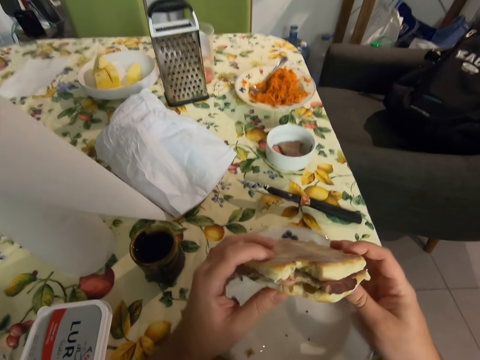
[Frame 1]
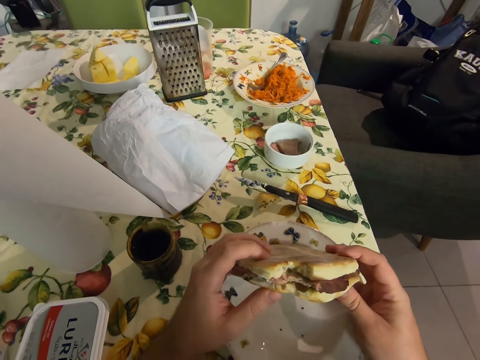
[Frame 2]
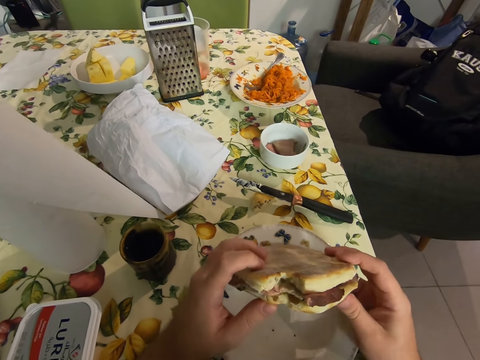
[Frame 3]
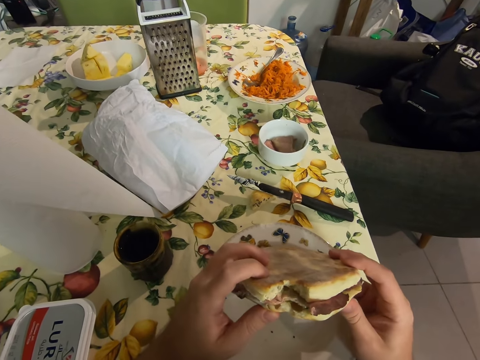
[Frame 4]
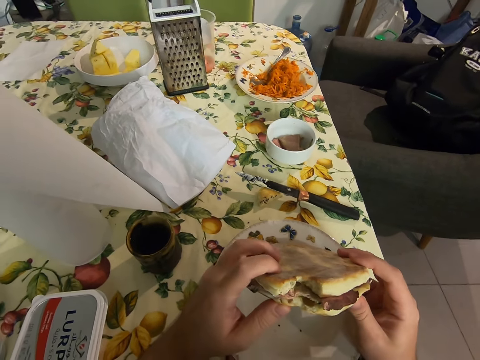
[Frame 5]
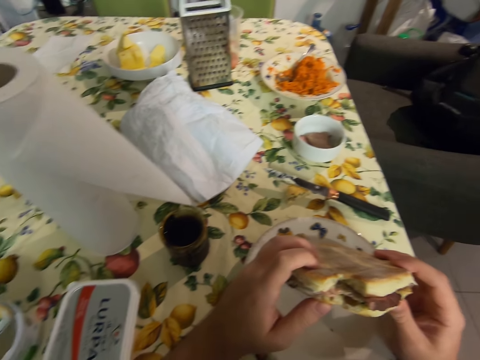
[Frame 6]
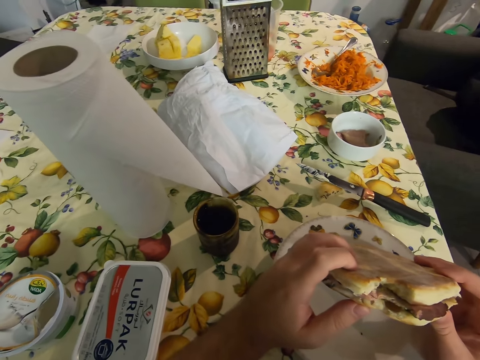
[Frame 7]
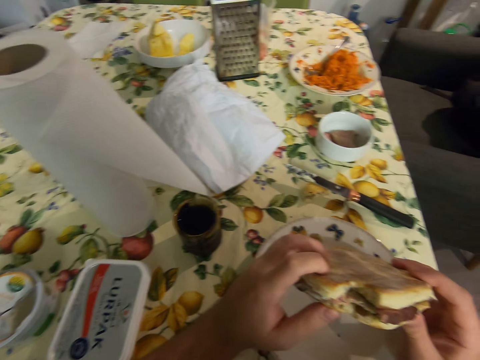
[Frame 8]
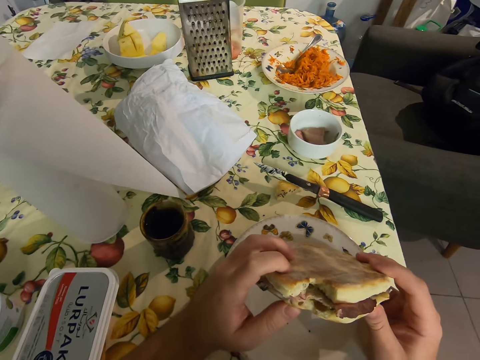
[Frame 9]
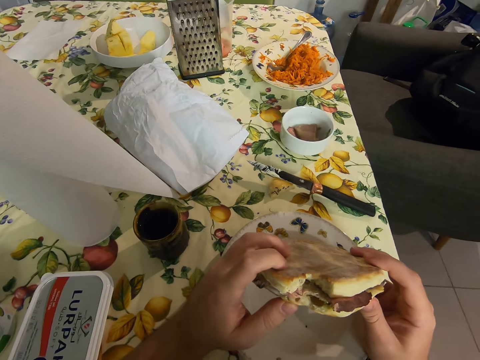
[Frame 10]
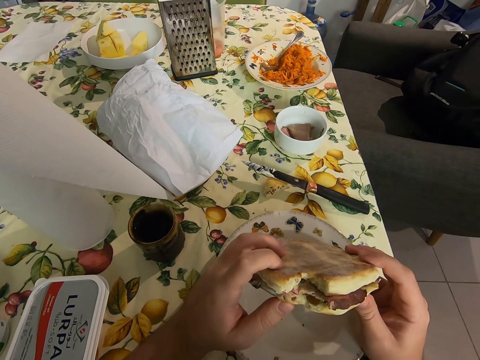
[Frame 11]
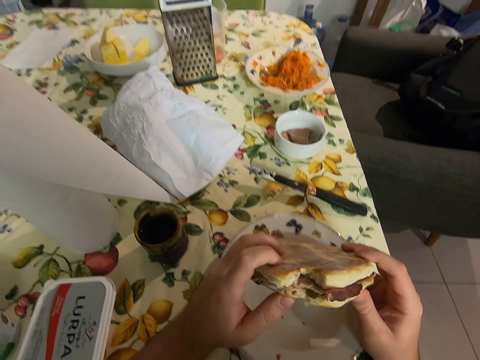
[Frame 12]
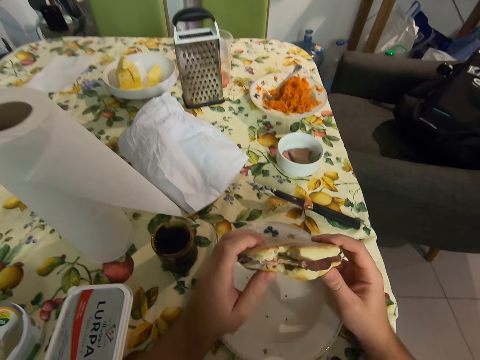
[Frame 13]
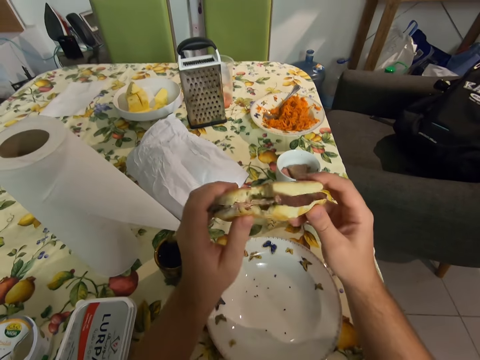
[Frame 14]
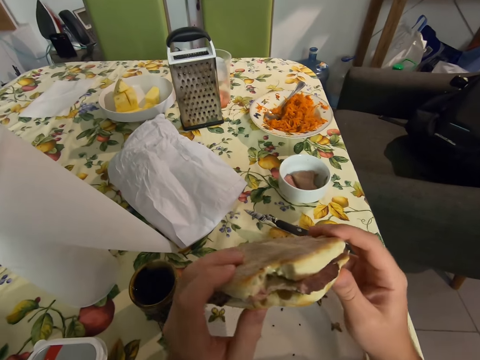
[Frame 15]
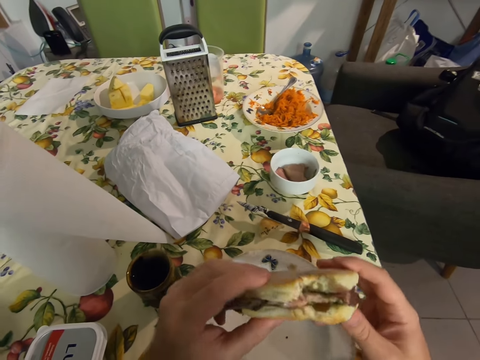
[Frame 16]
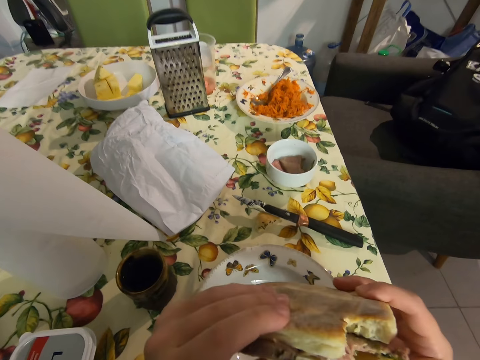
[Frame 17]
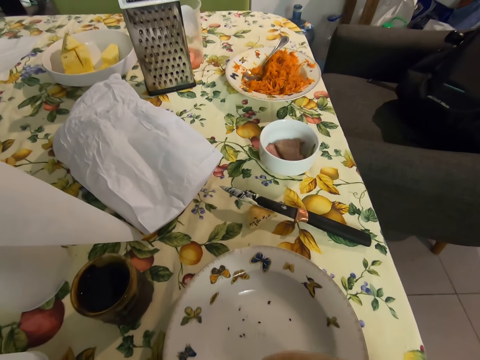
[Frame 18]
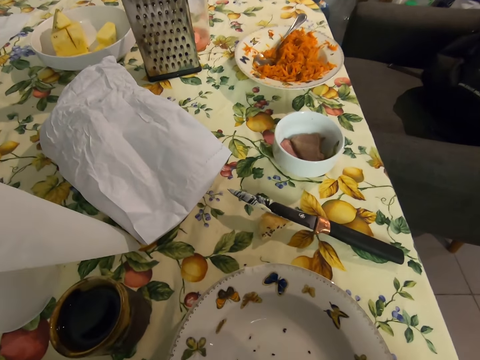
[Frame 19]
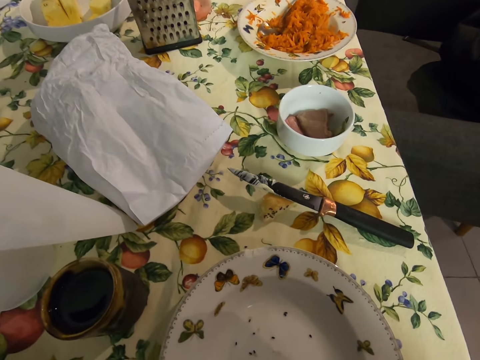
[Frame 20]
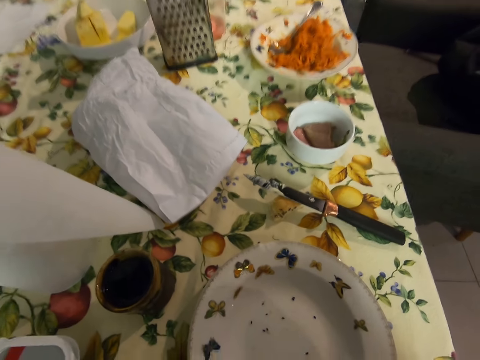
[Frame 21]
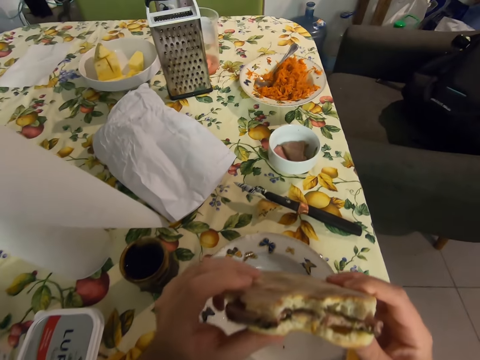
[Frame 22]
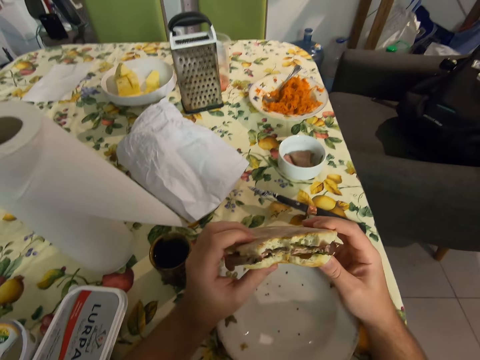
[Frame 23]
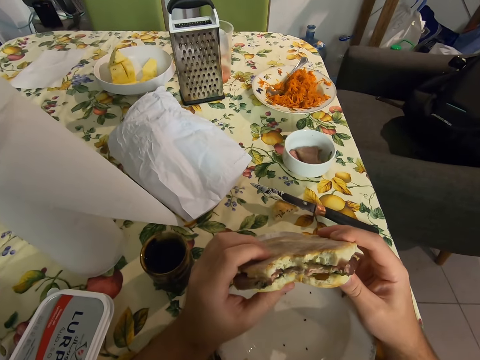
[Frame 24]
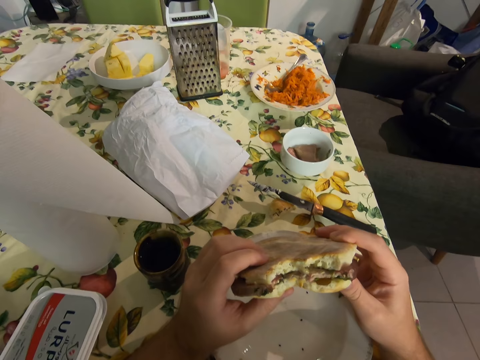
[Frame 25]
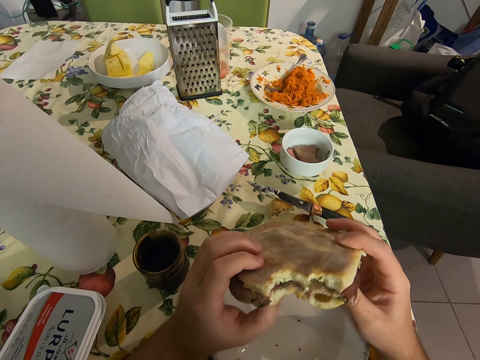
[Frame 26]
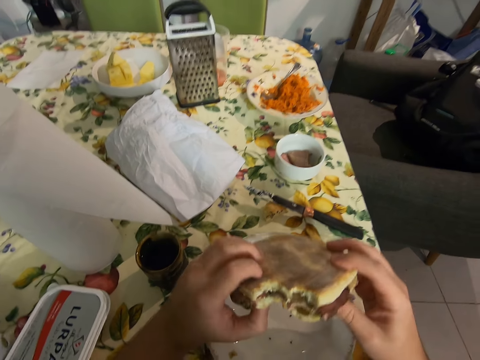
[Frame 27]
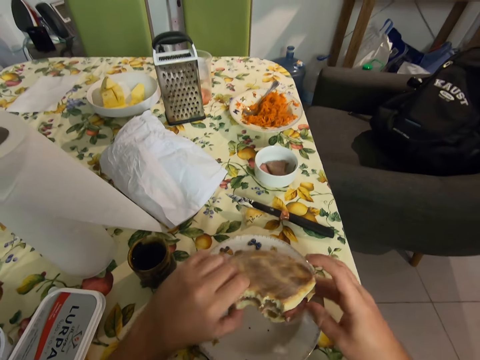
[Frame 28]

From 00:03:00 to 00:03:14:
The camera wearer looks at the doughnut. They eat the doughnut. They look at the doughnut.

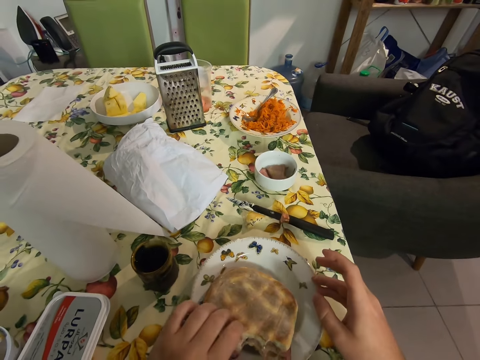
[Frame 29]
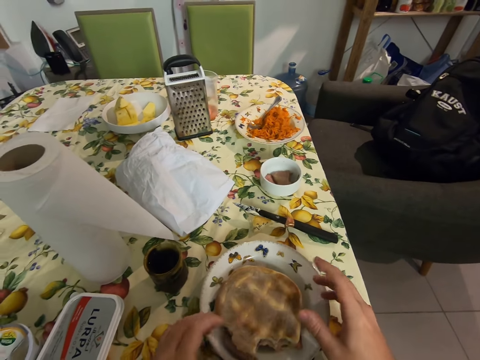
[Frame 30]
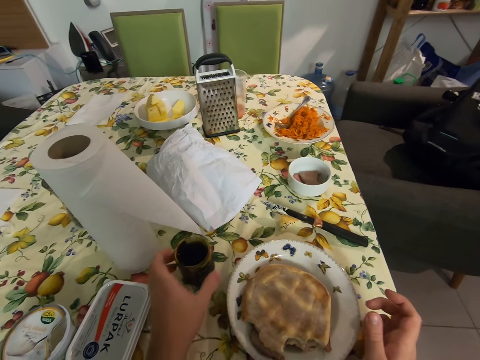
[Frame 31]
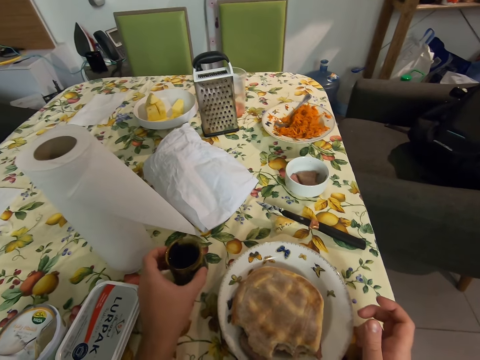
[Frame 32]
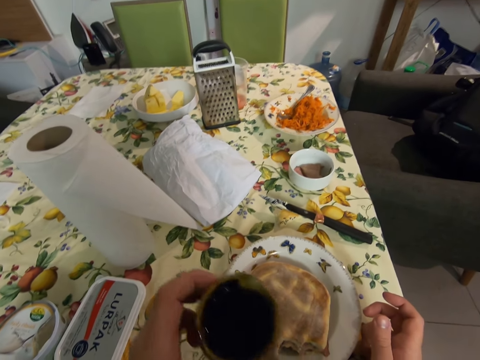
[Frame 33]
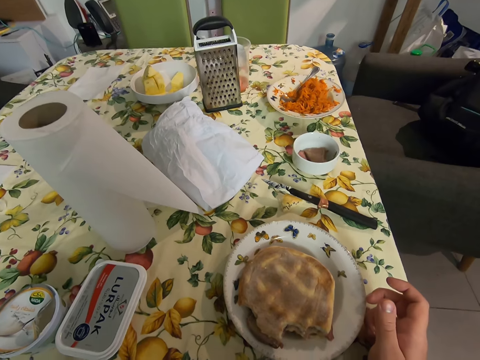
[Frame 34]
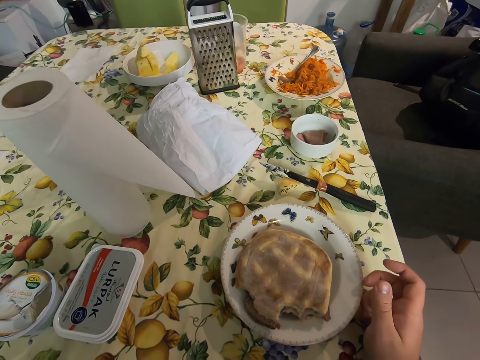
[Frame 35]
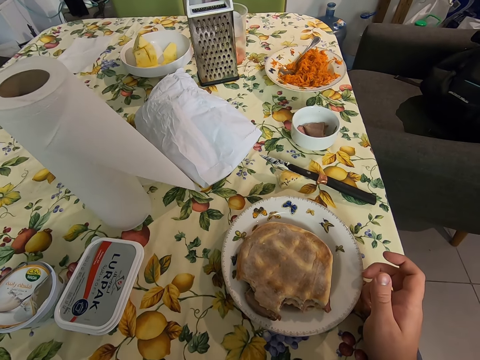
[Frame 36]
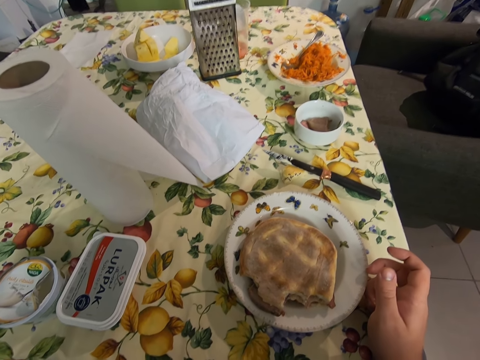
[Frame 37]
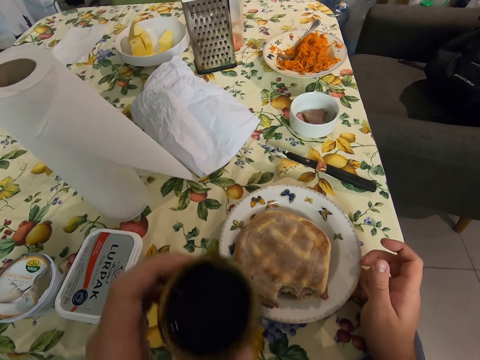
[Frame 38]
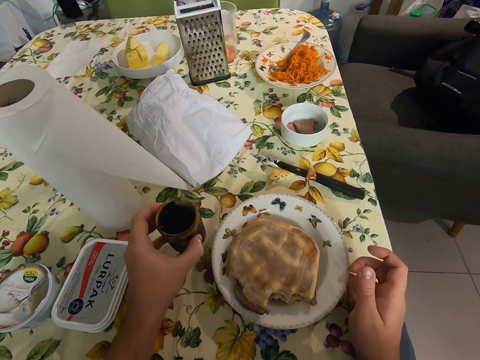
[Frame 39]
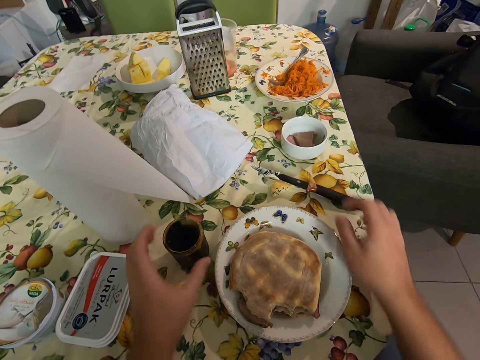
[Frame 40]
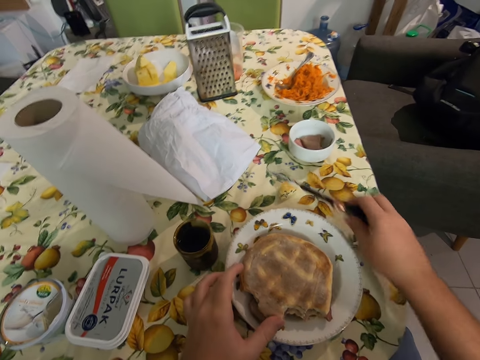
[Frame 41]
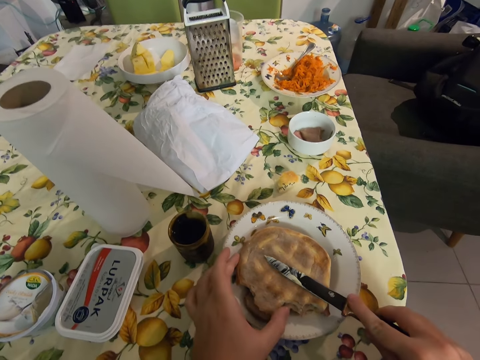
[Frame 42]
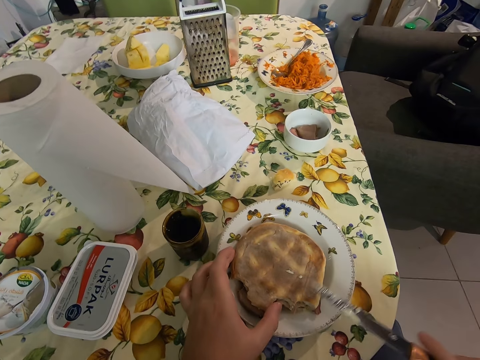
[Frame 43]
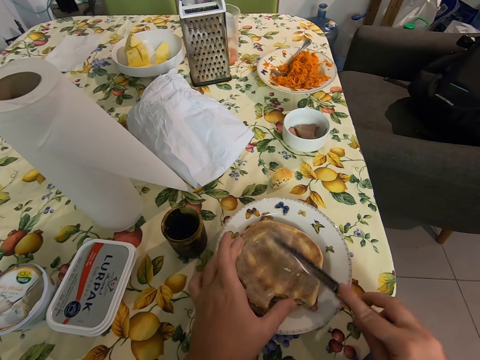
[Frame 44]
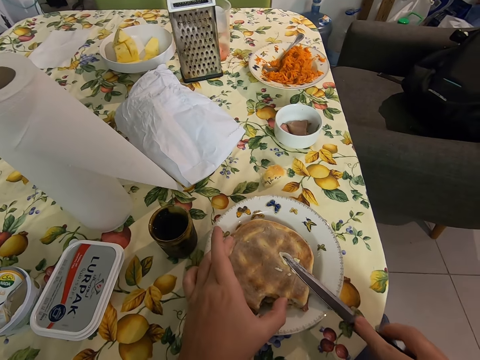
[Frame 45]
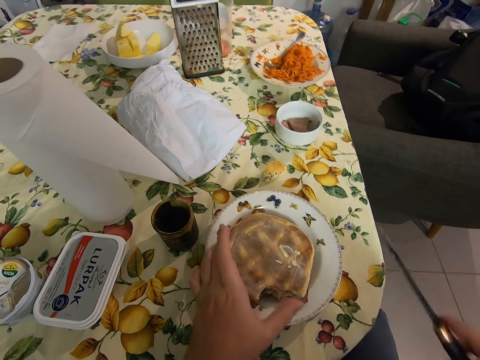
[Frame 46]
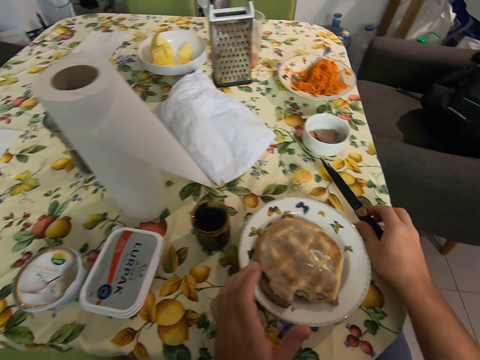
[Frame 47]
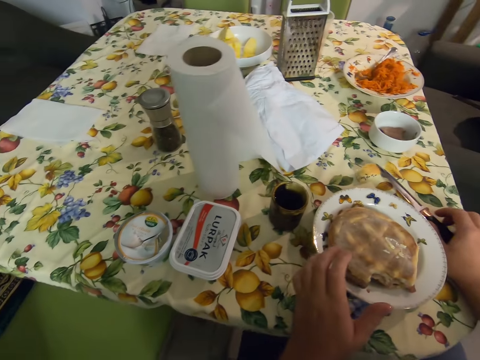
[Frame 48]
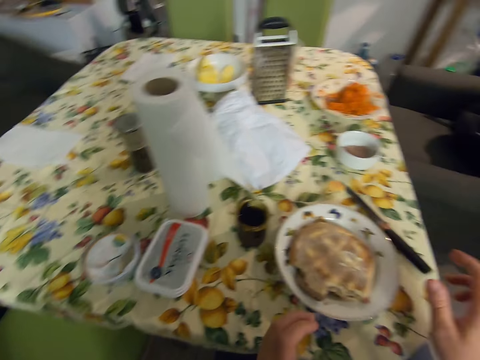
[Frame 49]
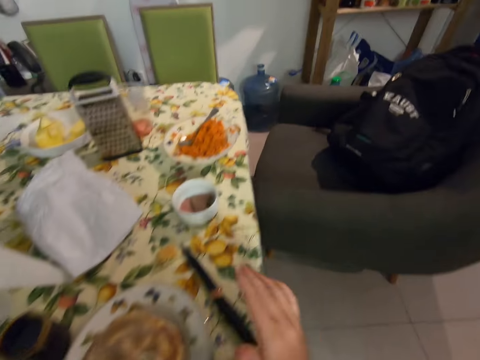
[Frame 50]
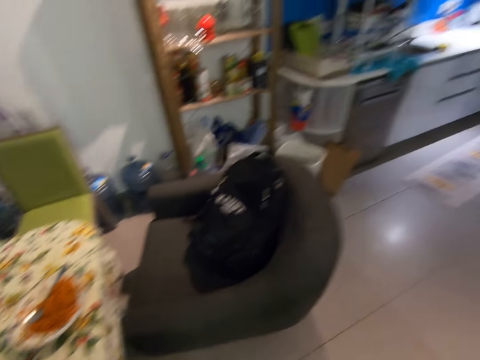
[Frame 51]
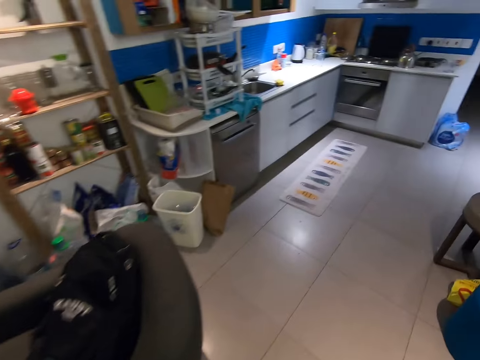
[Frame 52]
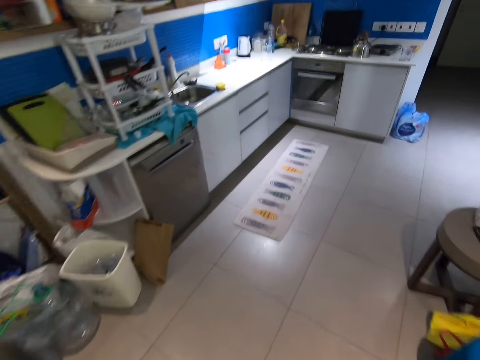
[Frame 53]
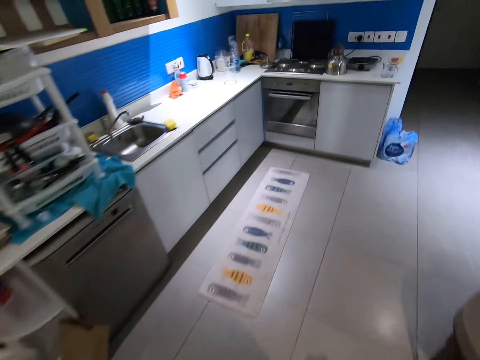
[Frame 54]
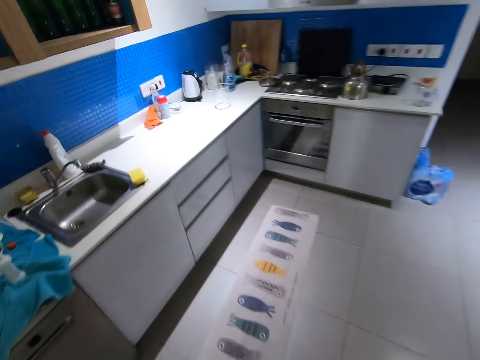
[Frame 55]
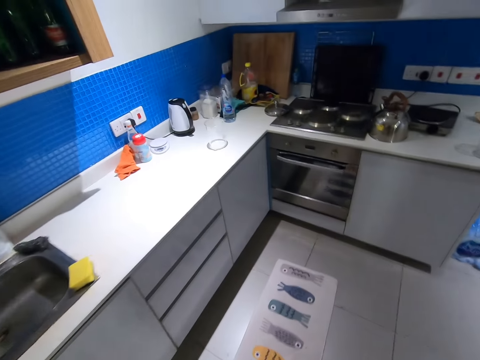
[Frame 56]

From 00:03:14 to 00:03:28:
The camera wearer places the sandwich on the plate. They hold the cup. They pick up the cup. They consume the drink. They place the cup on the table. They pick up the knife. They spread the sandwich. They wipe the knife. They place the knife on the table. They rub the hands. They move in the room.
